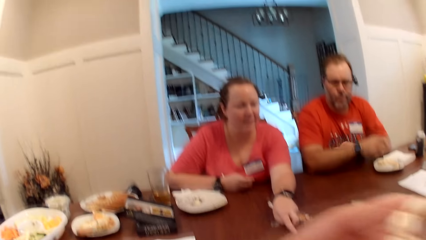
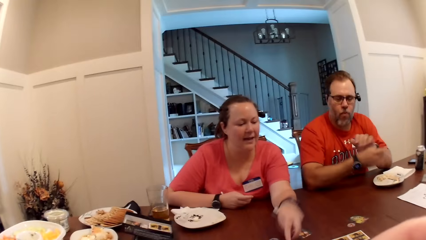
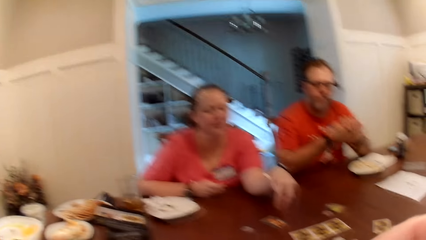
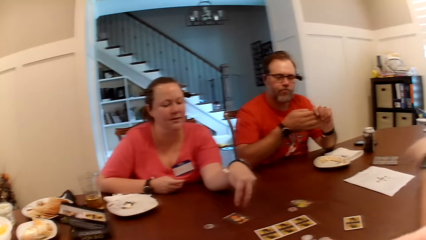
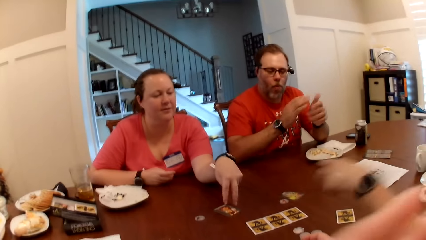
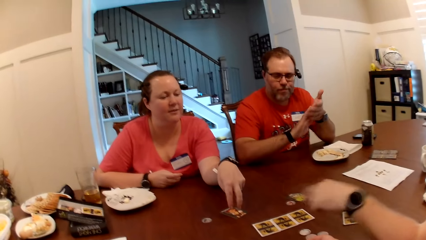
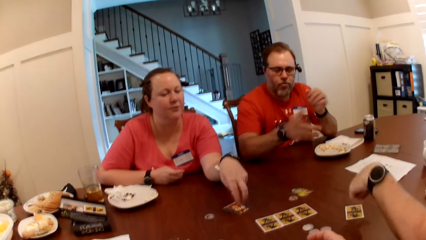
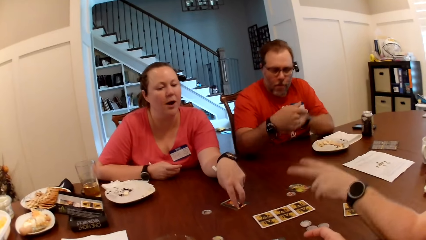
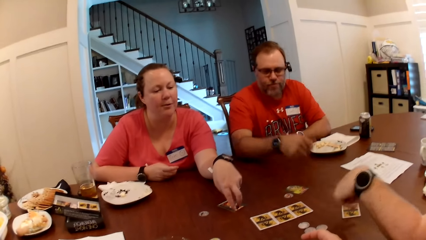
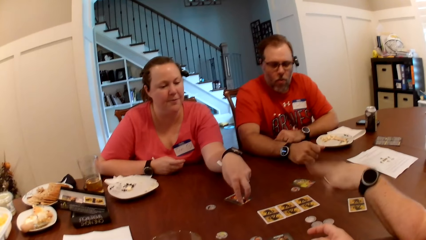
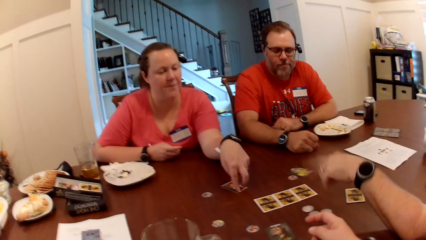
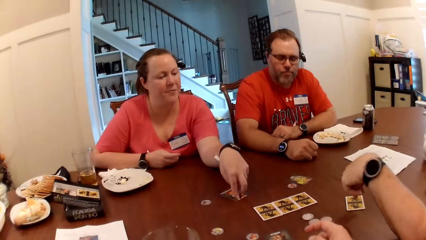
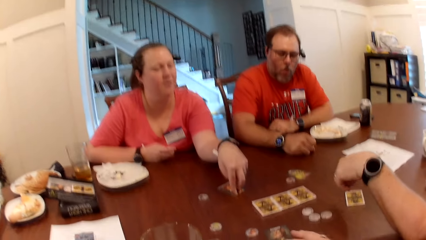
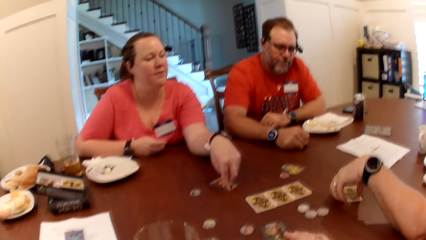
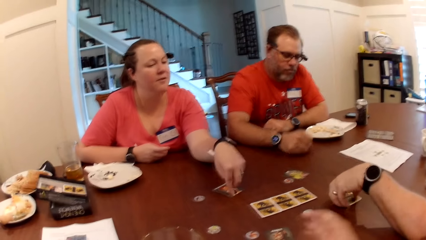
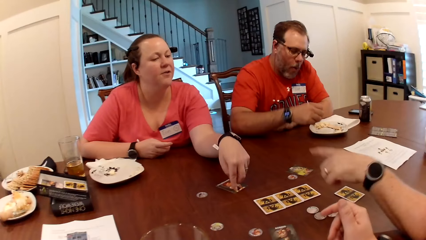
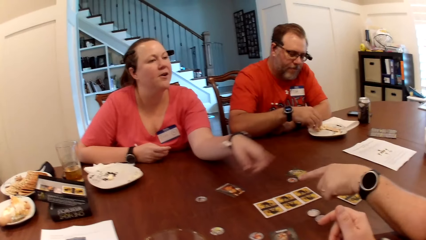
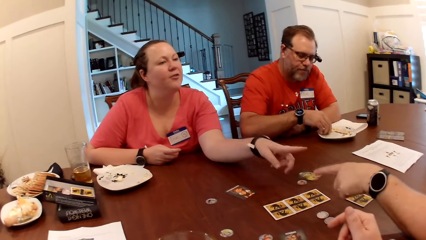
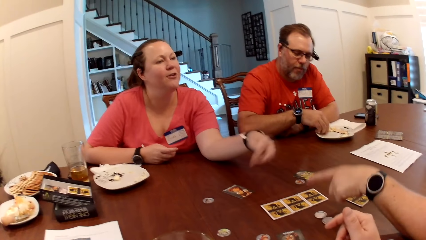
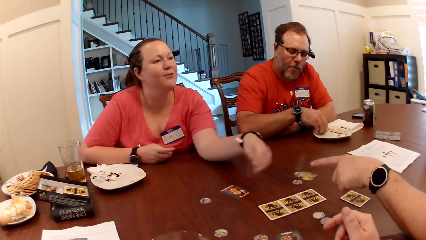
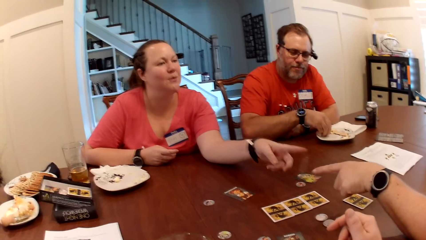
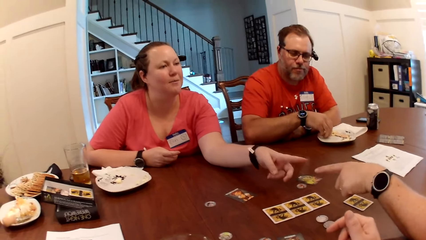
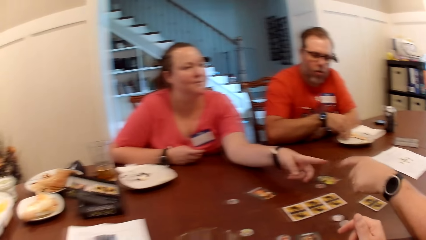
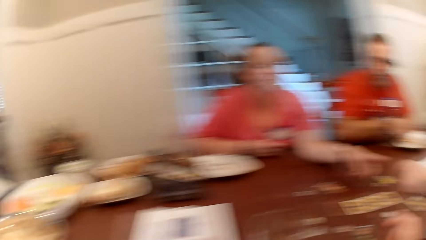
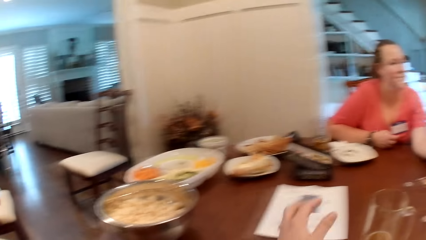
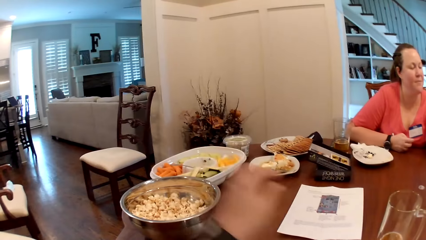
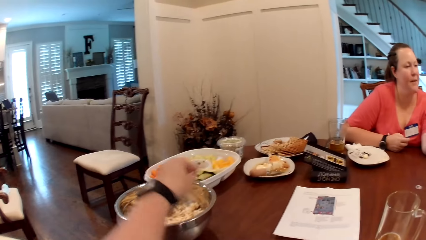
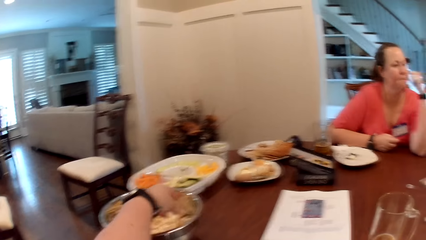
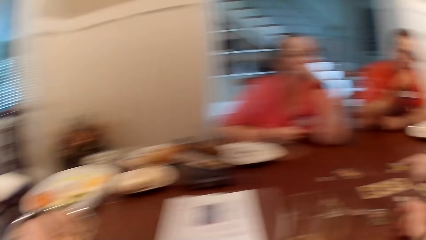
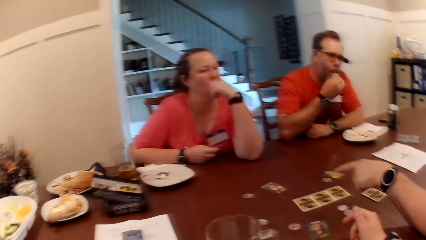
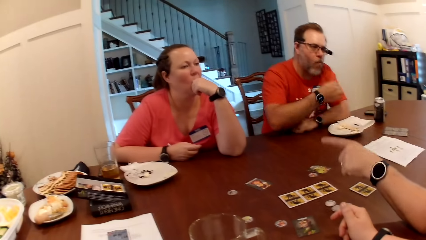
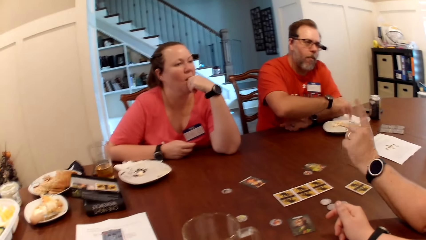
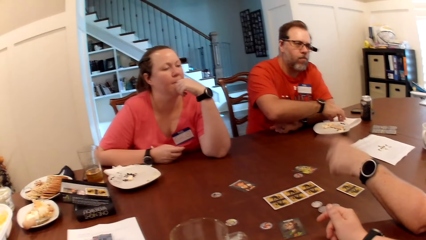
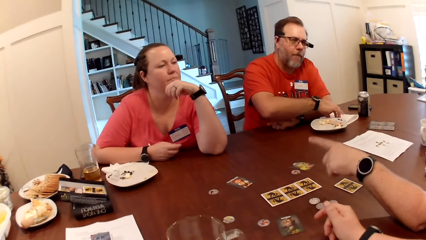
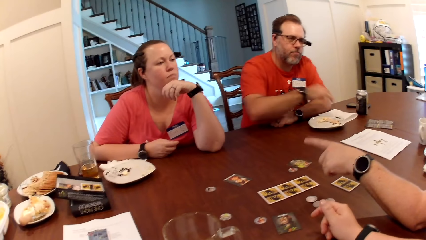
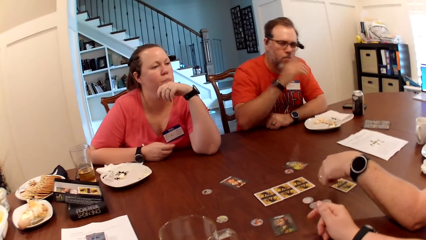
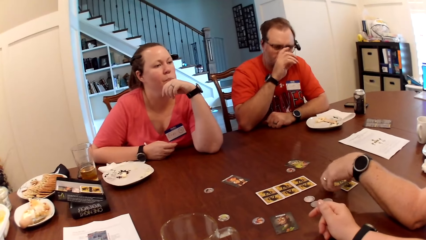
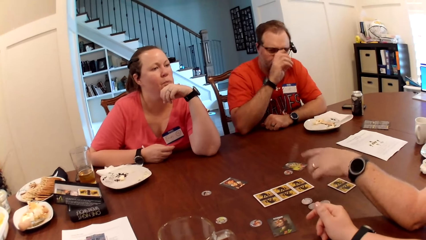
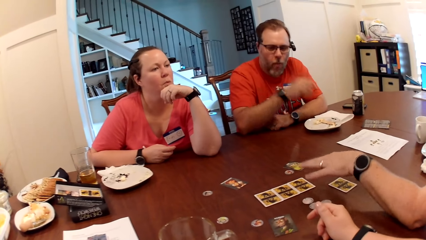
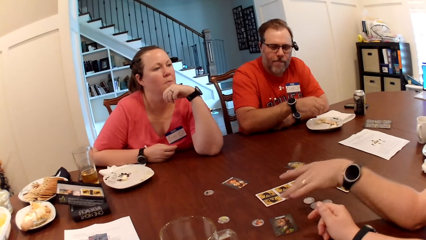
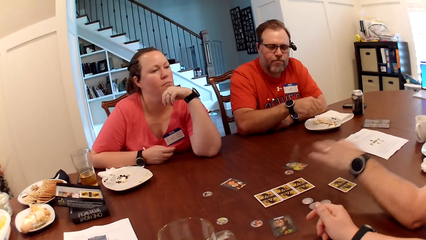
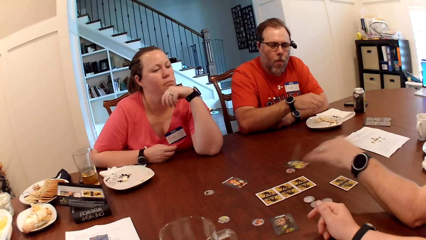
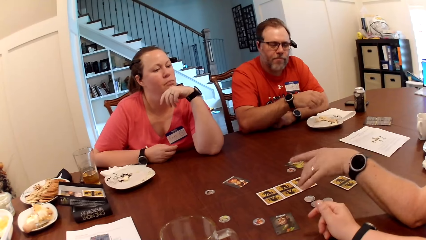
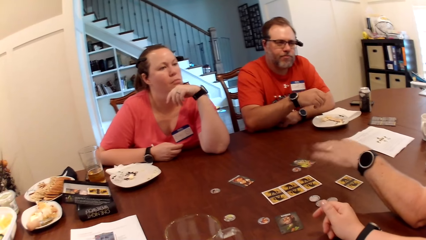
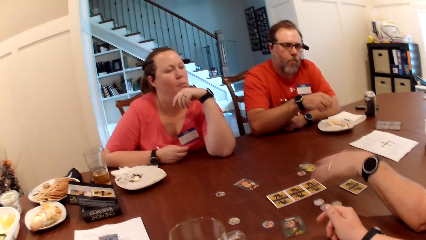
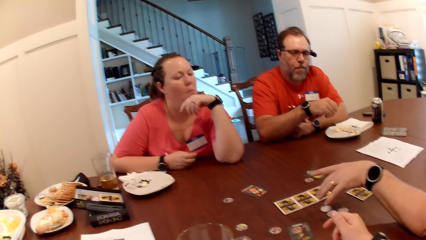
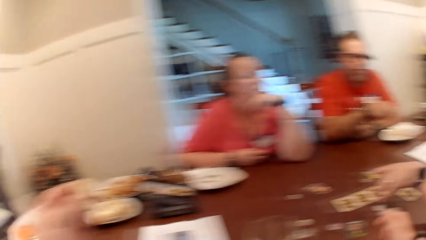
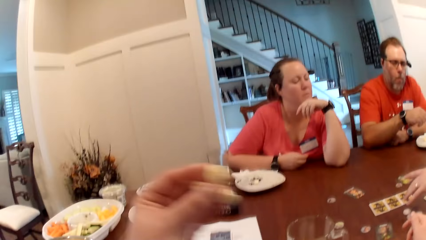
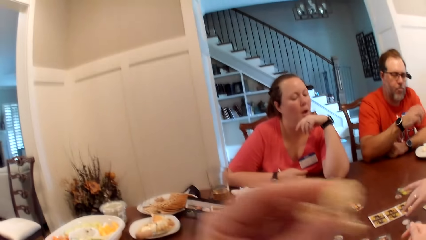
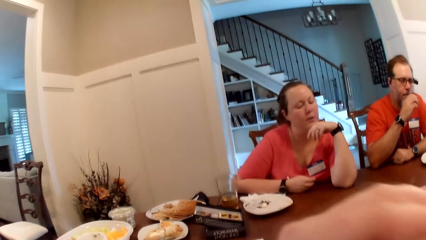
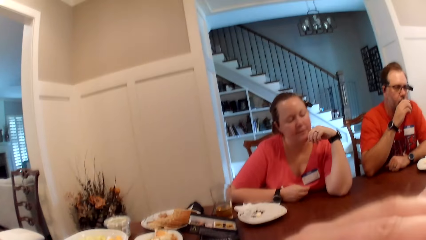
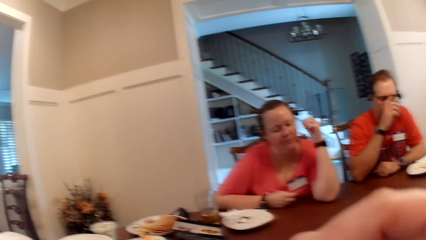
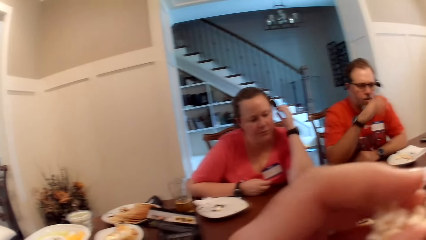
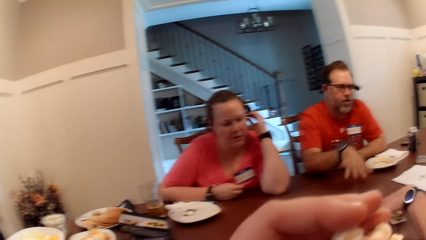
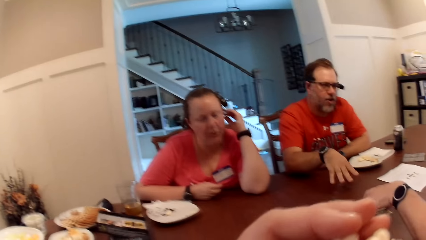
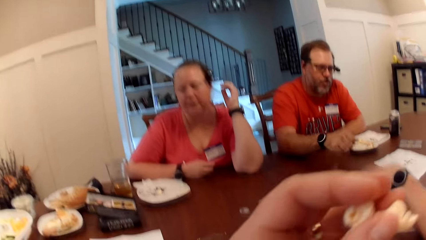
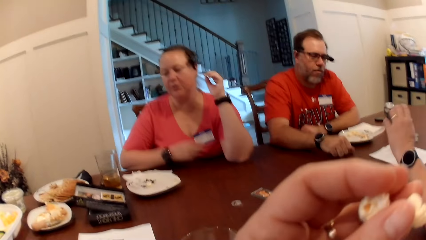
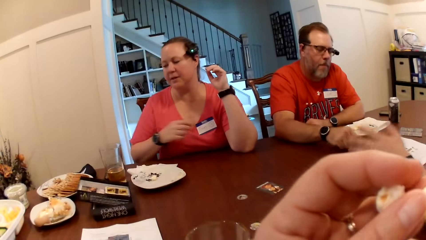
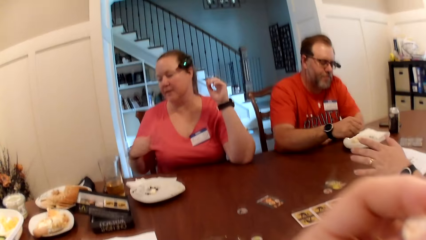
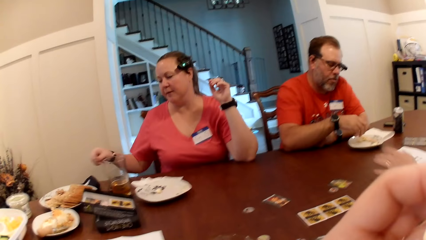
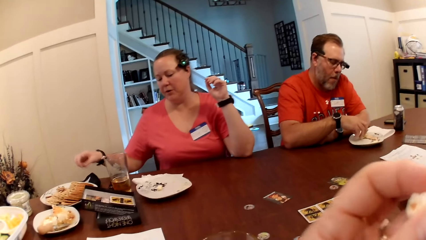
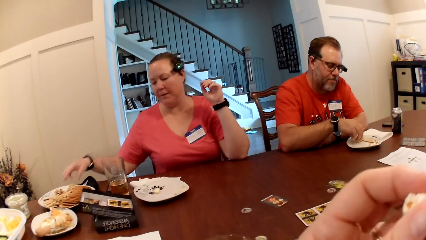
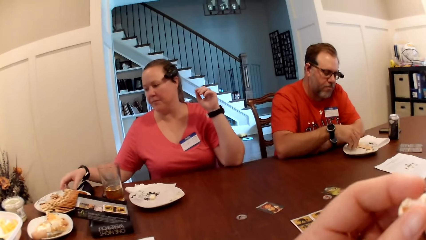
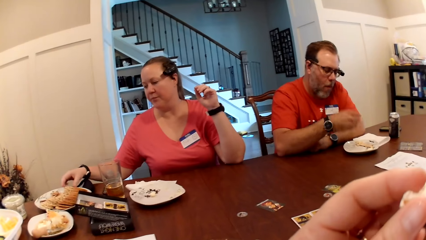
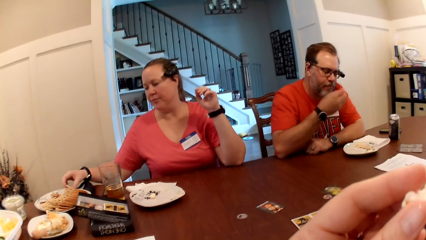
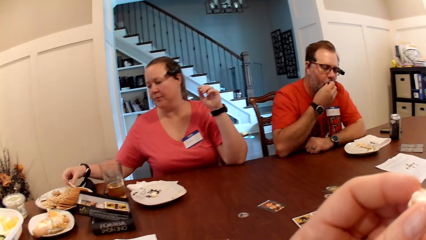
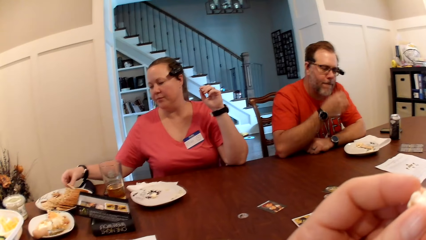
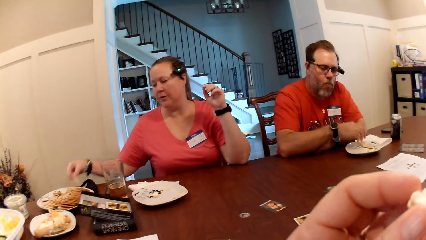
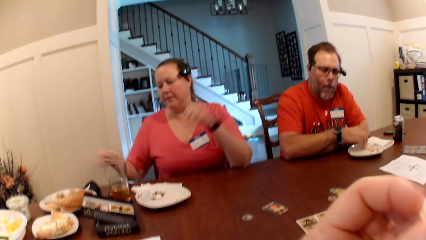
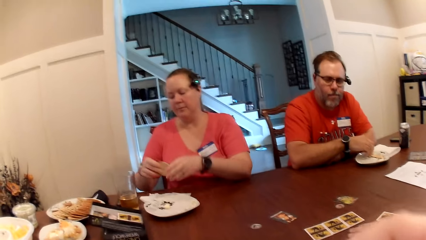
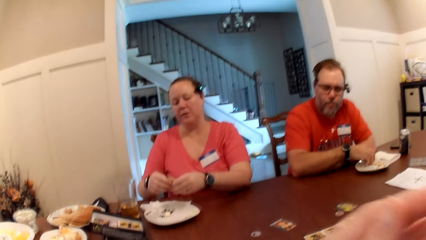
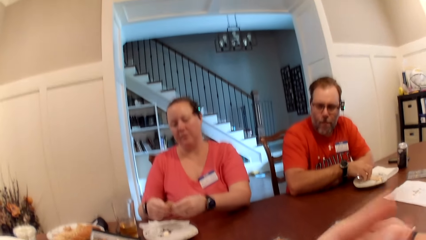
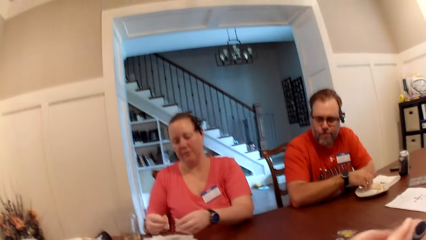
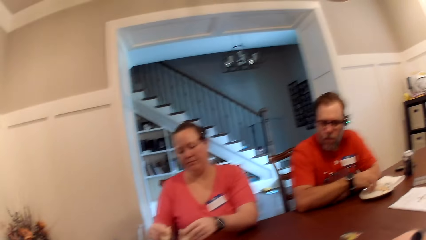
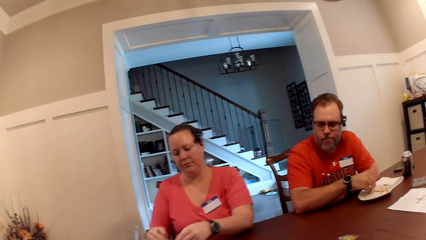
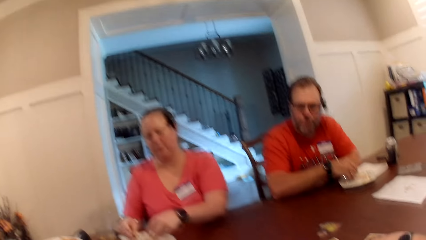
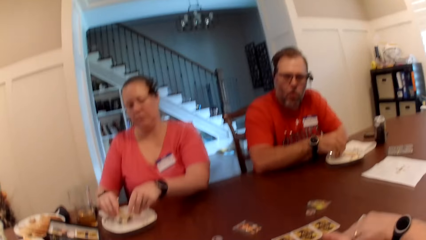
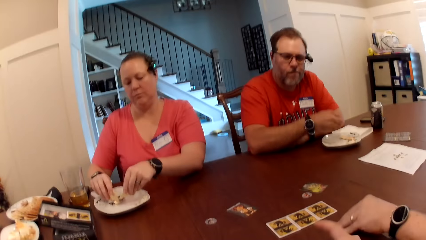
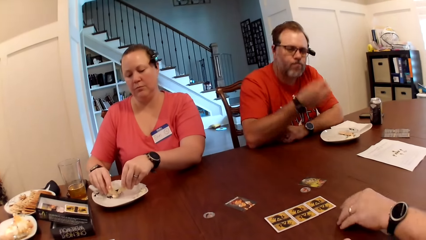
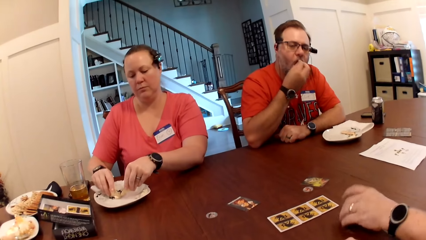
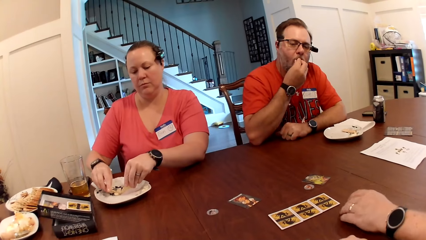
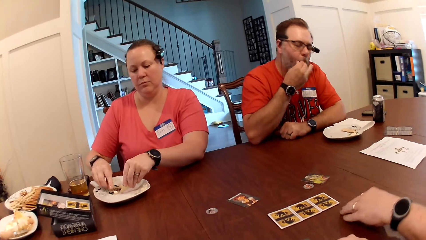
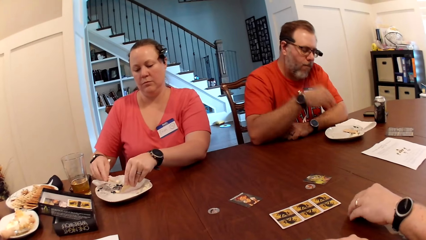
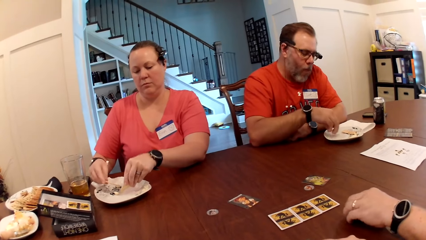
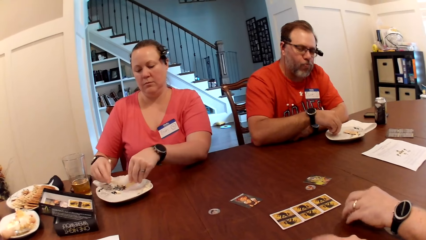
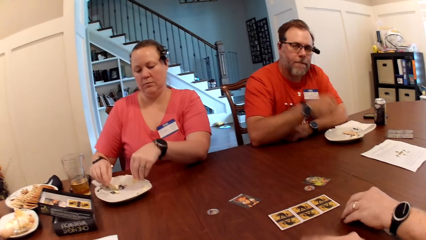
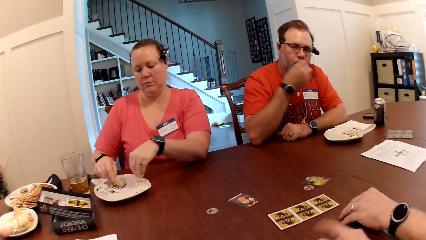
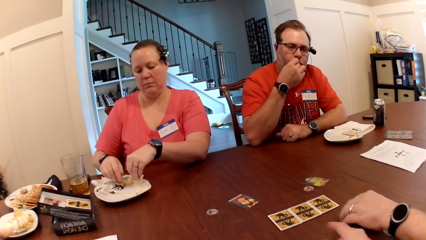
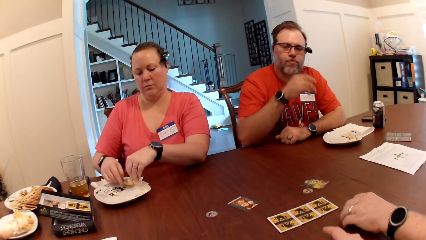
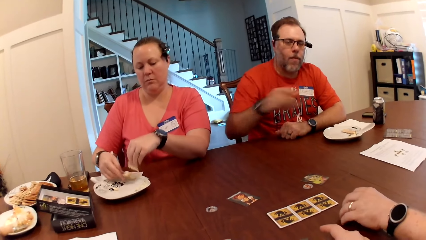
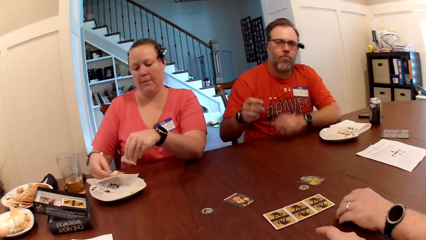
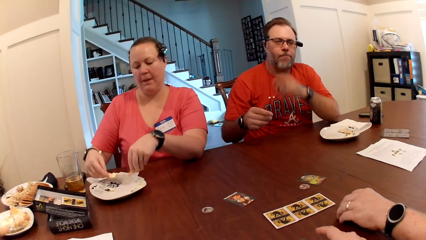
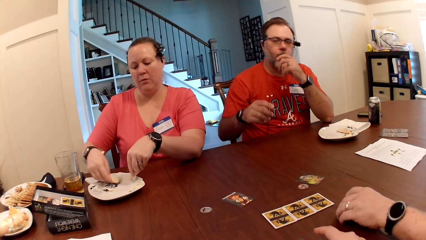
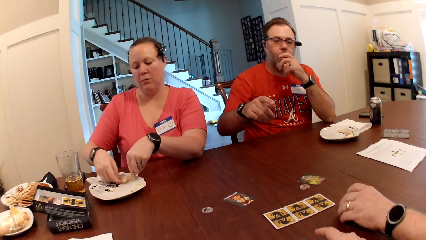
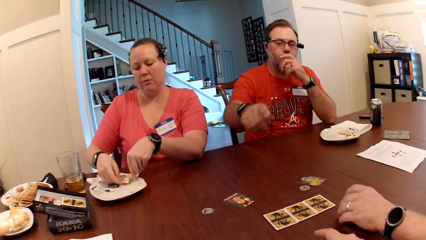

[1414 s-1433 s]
The camera wearer eats the popcorn in her left hand. She picks some popcorn in the bowl. The man eats the popcorn in his right hand. The camera wearer eats the popcorn in her left hand. The woman takes a biscuit from a plate on the table with her right hand. She breaks the biscuit with both hands. She takes the biscuit and cream from the plate on the table with both hands.
